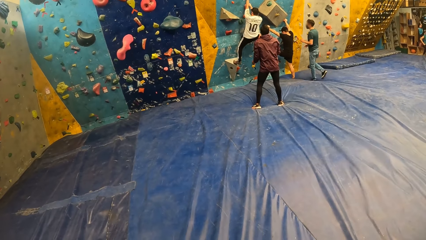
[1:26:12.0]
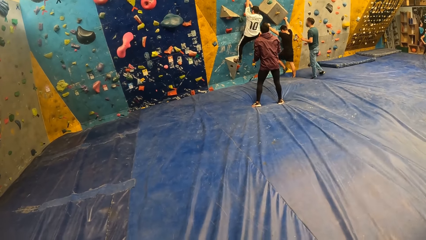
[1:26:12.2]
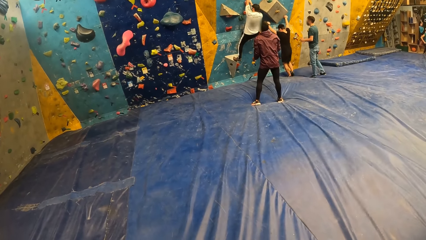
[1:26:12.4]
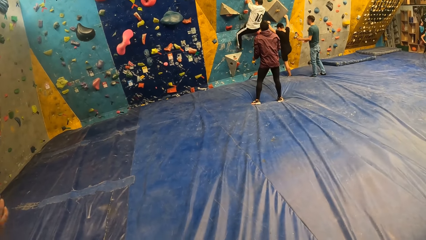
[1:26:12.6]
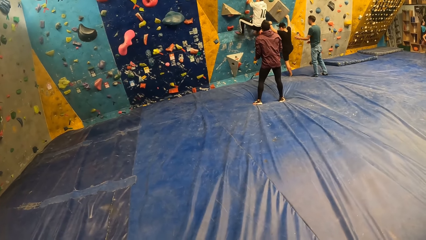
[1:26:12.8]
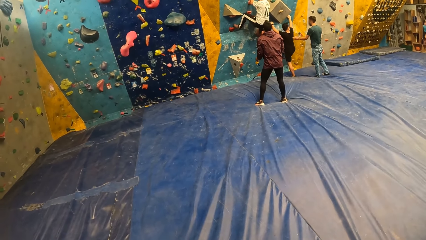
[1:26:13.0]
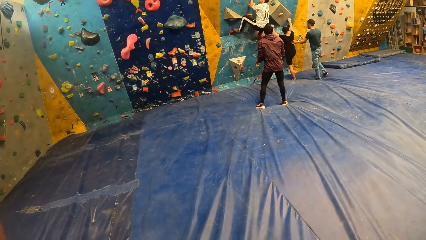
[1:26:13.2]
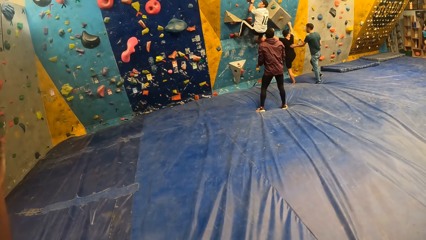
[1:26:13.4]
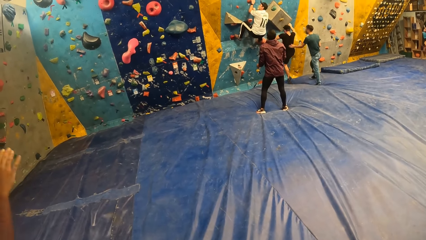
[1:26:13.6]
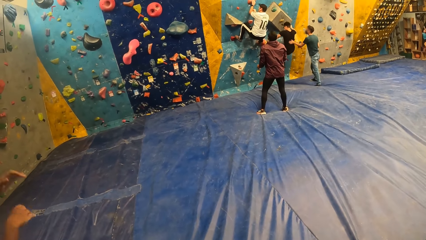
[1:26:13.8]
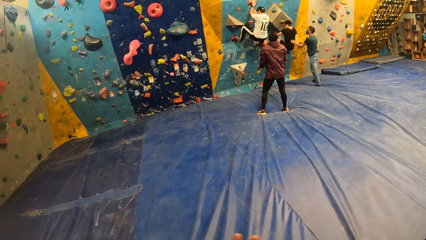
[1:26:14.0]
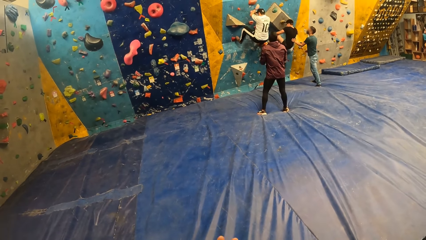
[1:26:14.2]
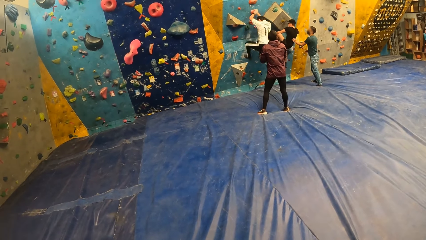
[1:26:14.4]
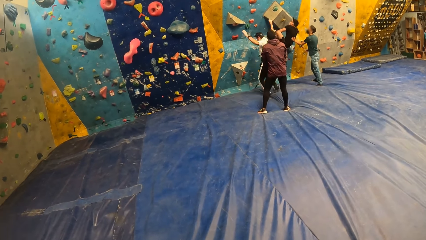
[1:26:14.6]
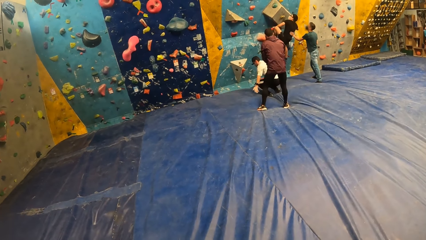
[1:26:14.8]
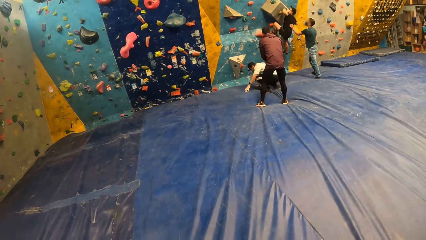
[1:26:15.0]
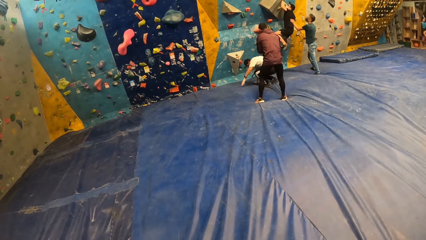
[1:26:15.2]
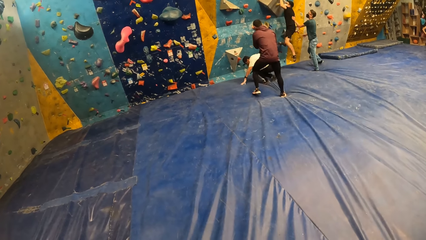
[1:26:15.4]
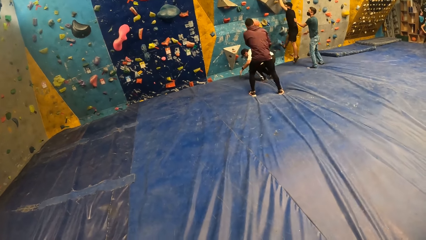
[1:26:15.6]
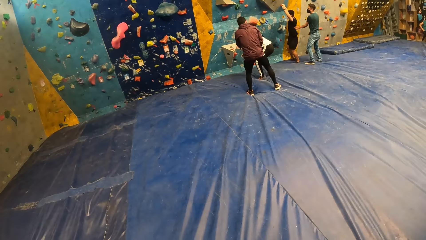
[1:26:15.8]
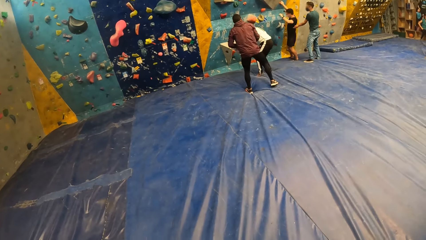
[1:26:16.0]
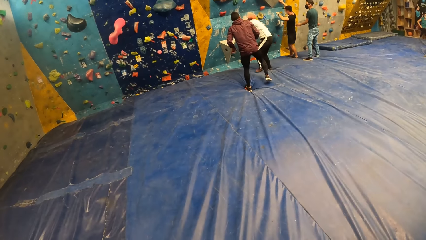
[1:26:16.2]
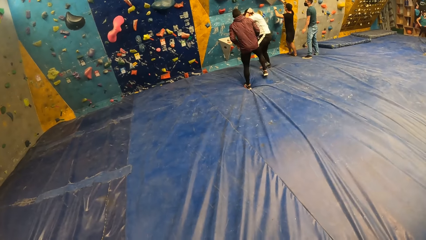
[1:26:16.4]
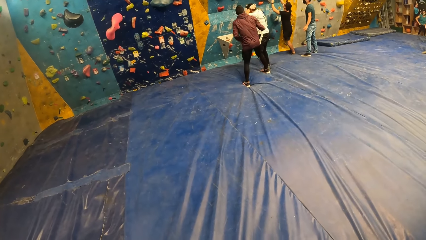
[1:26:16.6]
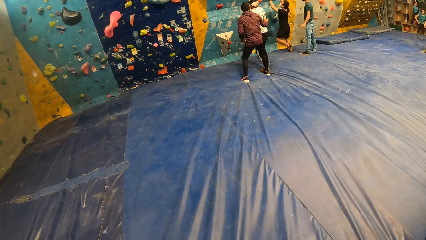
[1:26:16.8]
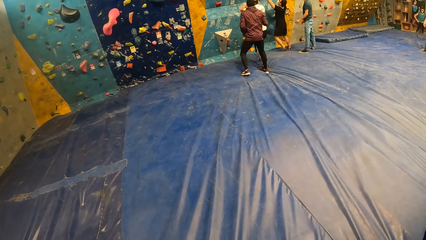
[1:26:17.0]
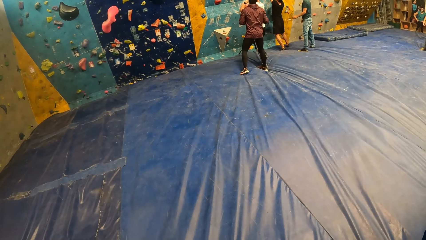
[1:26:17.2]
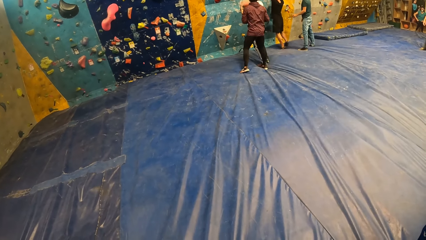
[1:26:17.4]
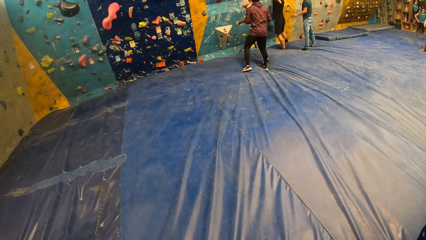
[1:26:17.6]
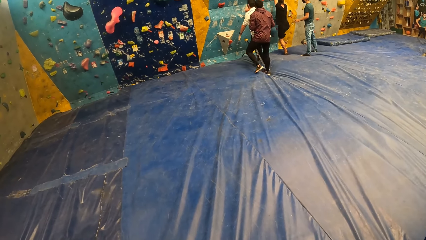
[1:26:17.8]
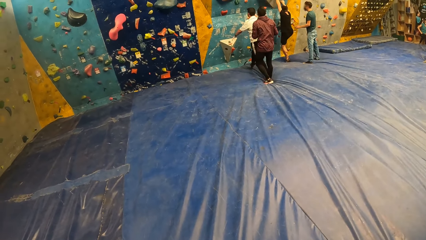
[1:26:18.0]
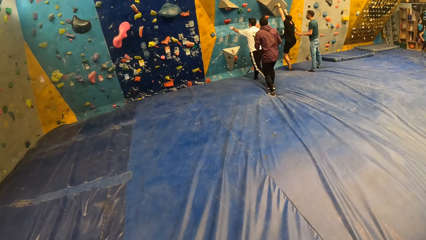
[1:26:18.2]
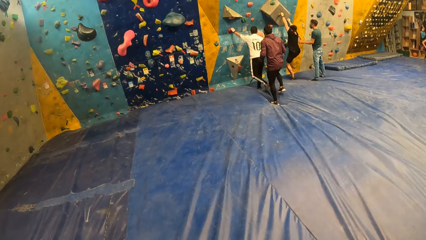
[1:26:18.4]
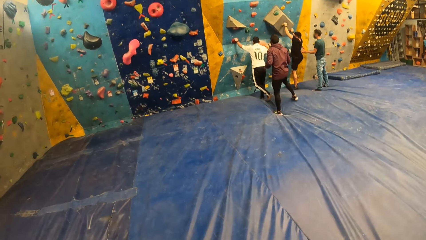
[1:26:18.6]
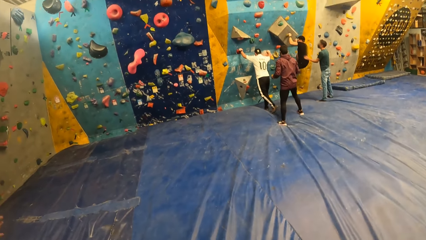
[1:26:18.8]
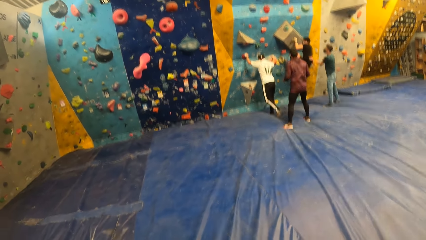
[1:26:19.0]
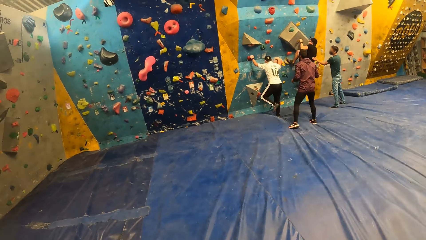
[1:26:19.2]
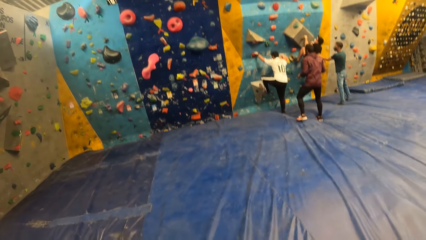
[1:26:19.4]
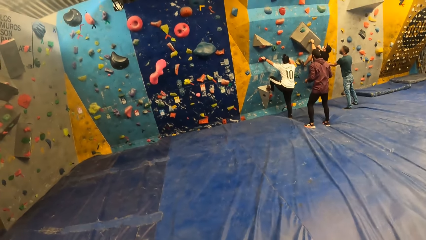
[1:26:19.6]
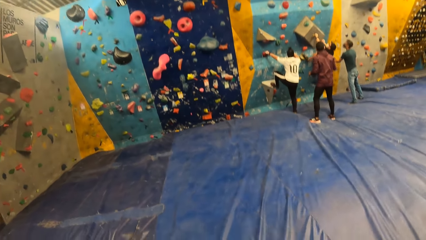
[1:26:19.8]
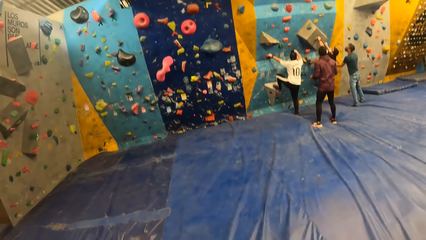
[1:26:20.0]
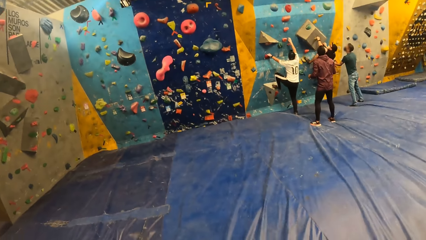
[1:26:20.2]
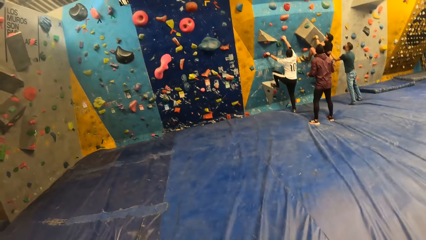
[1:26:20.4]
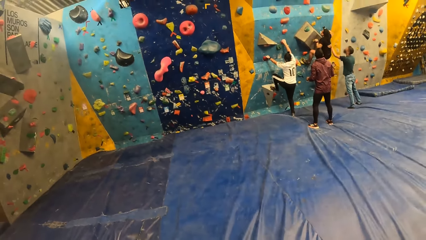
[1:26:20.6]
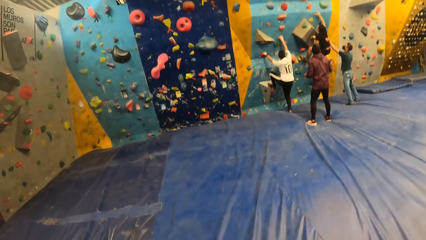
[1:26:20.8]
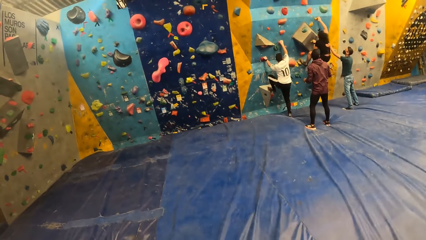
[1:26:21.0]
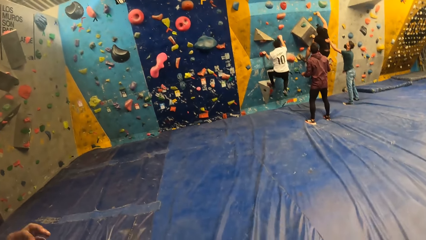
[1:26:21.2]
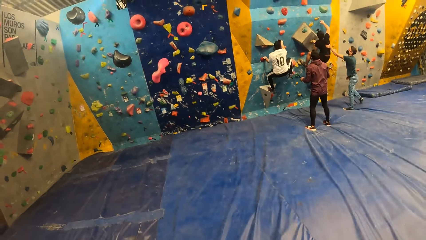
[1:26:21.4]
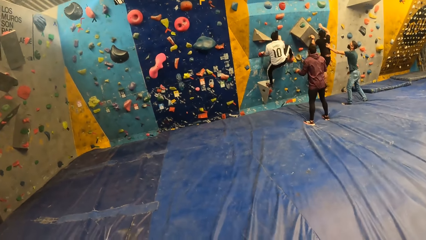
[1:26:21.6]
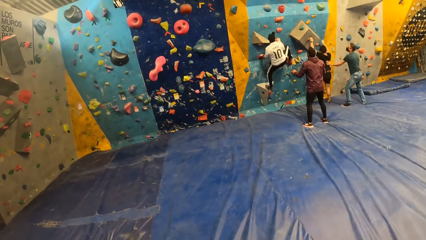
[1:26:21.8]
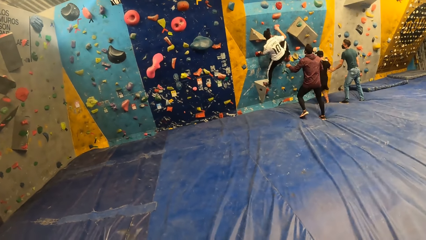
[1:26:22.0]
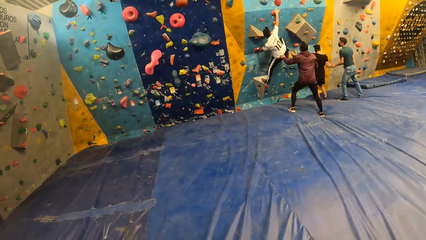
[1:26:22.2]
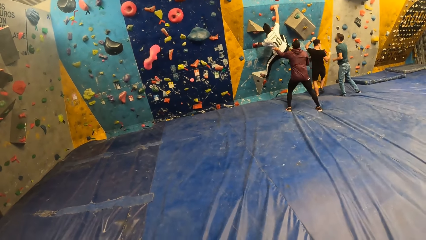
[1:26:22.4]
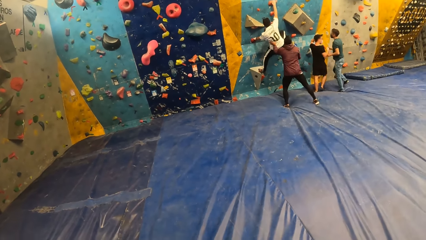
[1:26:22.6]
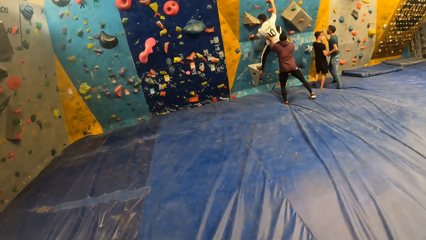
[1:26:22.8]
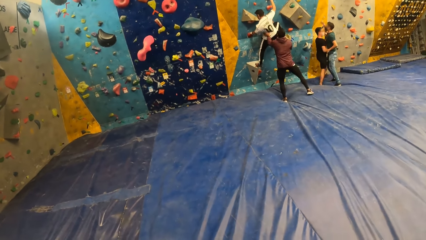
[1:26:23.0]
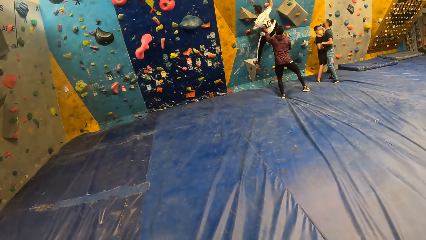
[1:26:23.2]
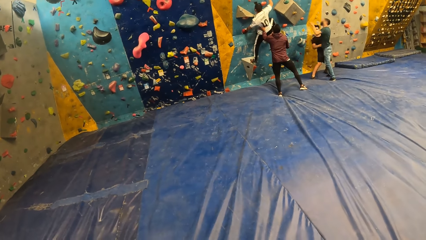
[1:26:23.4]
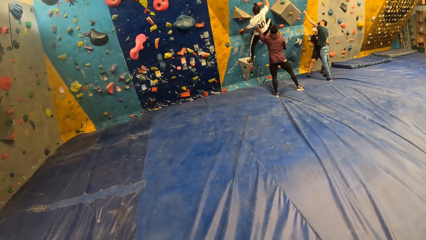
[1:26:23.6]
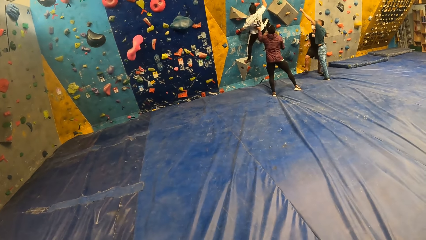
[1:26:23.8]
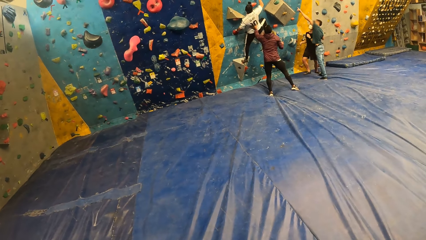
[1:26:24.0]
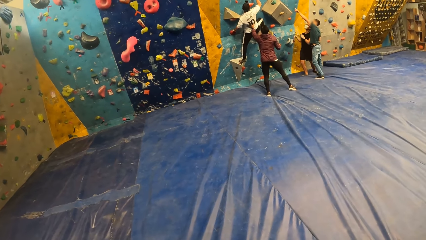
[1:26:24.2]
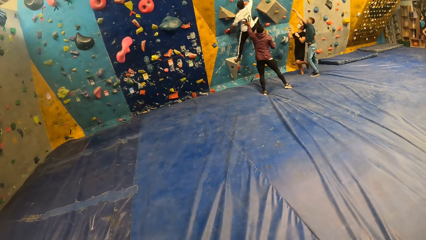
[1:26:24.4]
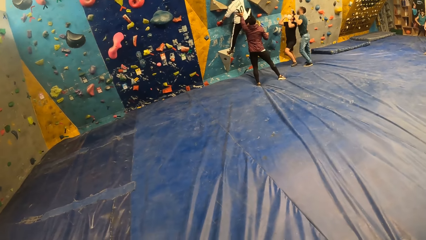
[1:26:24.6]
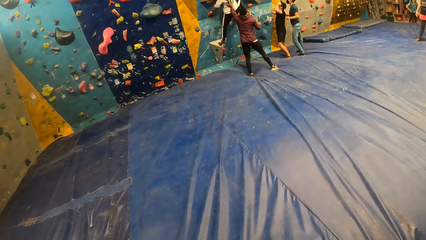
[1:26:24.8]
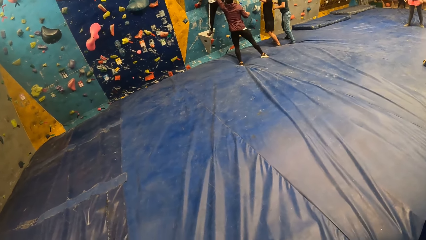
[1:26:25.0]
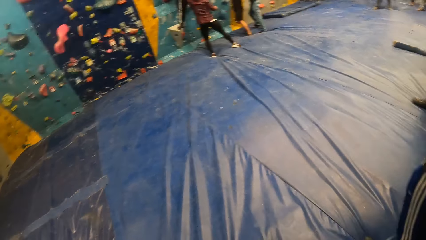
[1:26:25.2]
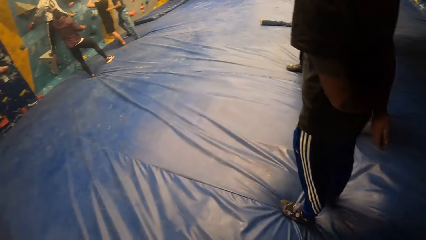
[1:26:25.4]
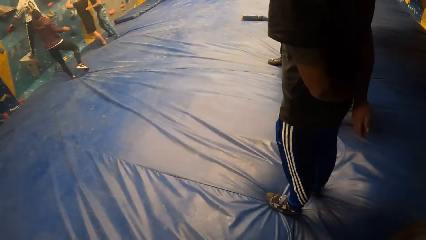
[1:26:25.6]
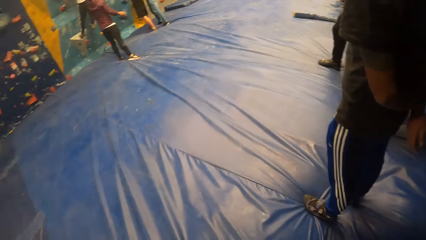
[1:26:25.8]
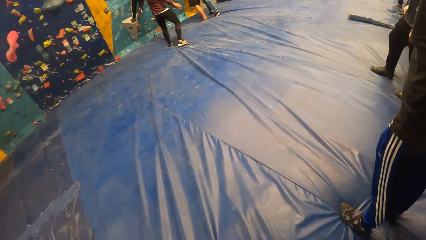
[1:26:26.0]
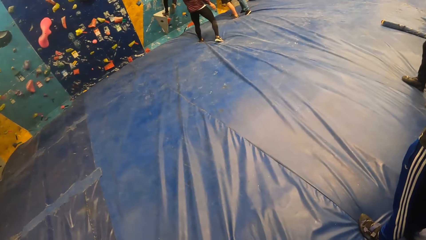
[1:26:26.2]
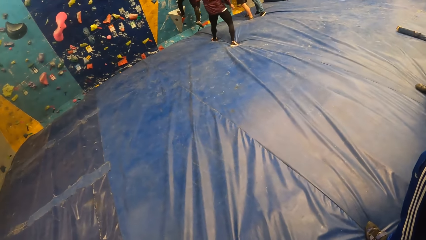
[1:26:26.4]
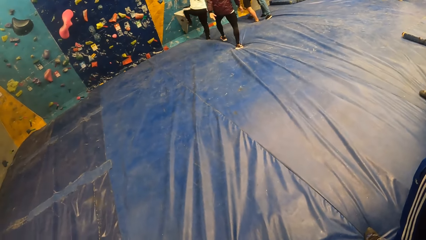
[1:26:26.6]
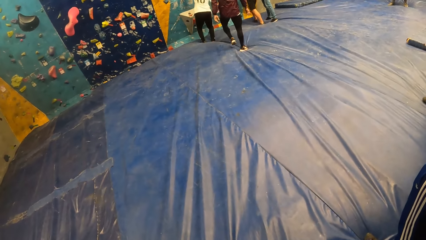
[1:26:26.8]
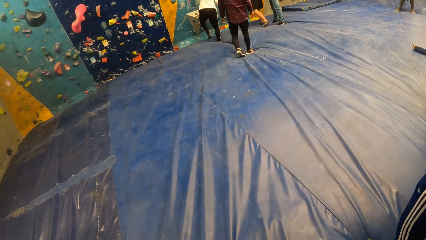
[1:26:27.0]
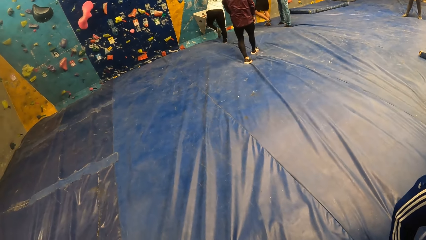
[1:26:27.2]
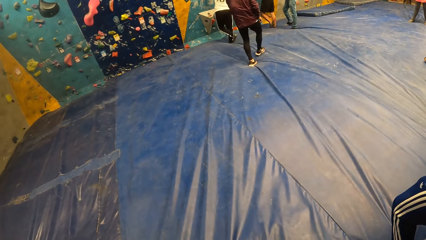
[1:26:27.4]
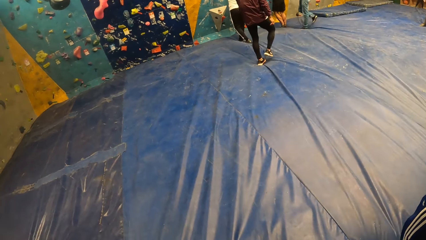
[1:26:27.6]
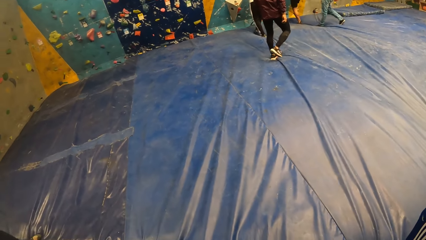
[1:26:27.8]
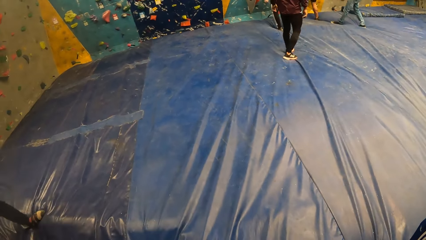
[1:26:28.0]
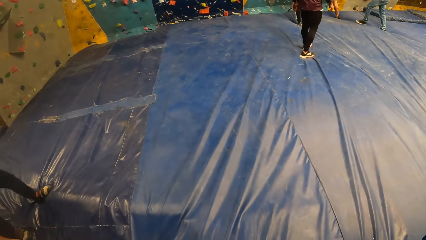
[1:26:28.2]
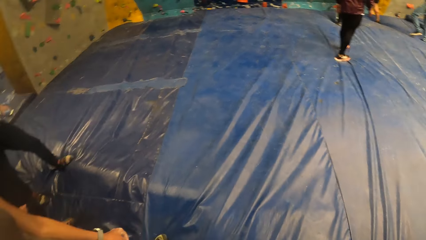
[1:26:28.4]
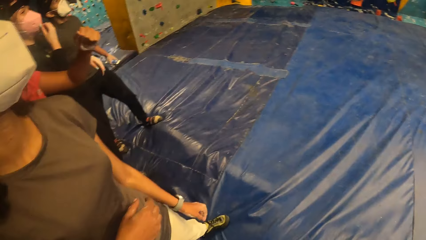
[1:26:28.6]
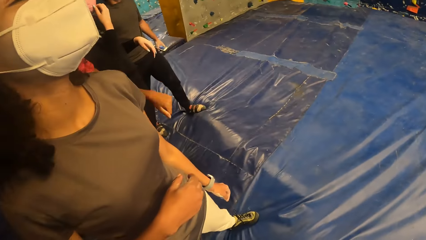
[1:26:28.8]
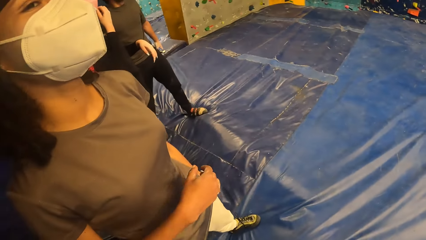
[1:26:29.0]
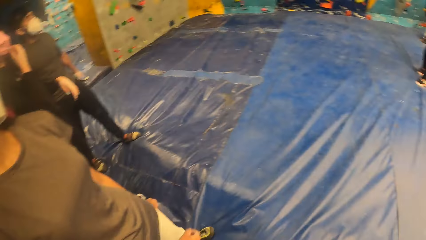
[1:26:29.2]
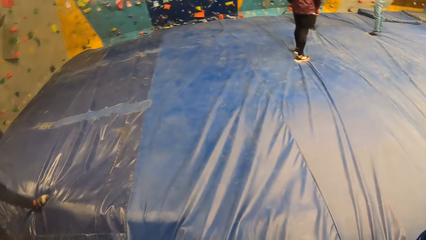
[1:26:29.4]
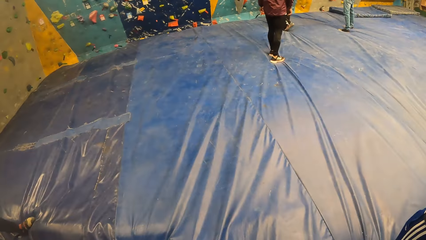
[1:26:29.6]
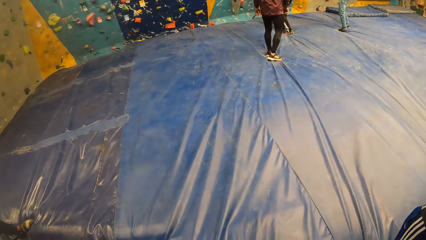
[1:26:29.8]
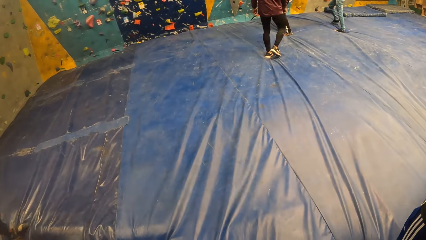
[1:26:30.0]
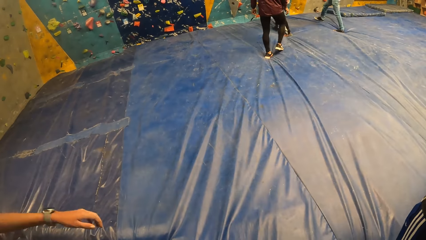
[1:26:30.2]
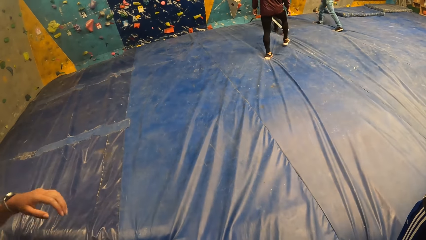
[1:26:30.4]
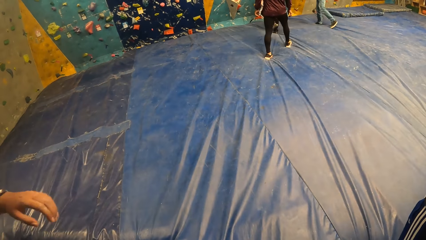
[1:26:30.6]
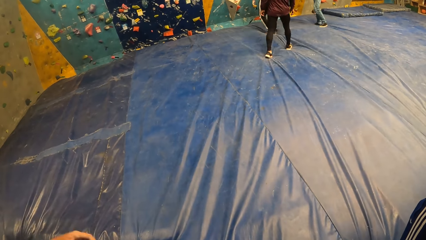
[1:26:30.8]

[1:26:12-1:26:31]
The man climbs the bouldering wall. Another man supports the first man with his left hand. A third man jumps down from the bouldering wall. A fourth man supports the third man with his left hand. The third man holds climbing holds with his hands and climbs the bouldering wall. The first man jumps down from the bouldering wall. The fourth man holds the third man with his left hand. The second man interacts with the first man. The third man jumps down from the bouldering wall. The first man climbs the bouldering wall. The camera wearer turns towards the woman and turns away from the woman.
